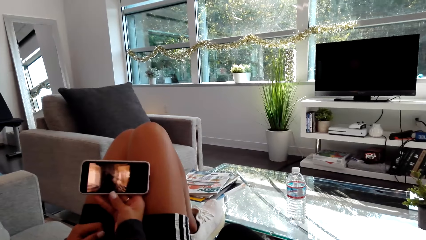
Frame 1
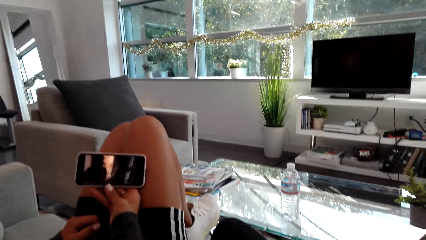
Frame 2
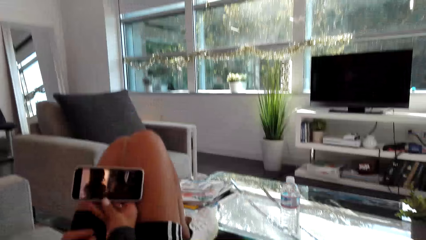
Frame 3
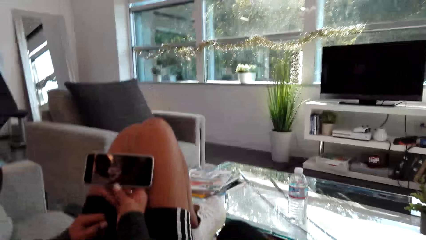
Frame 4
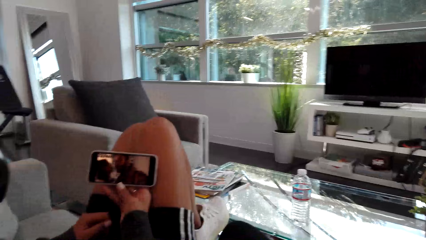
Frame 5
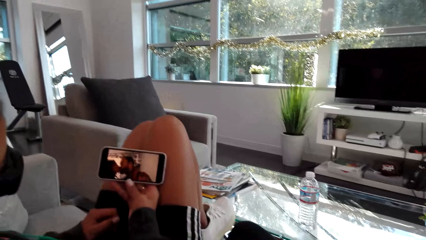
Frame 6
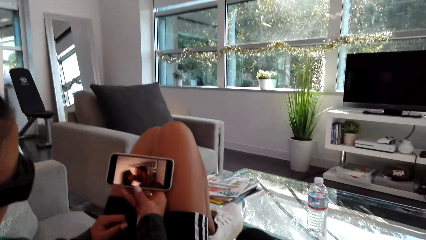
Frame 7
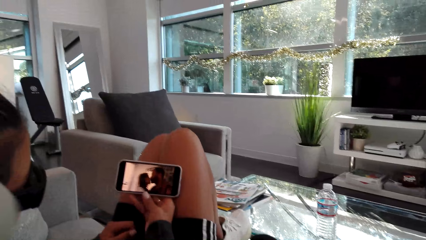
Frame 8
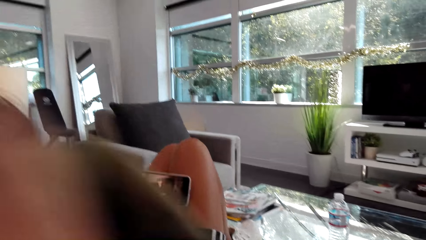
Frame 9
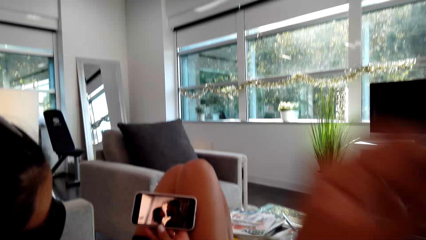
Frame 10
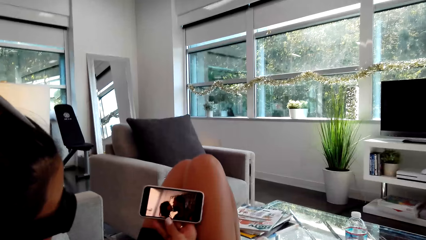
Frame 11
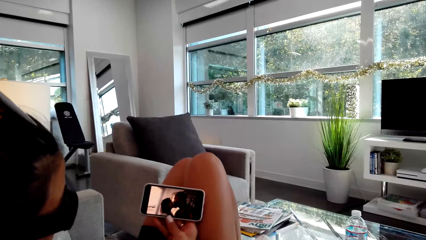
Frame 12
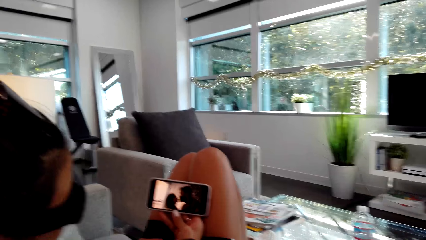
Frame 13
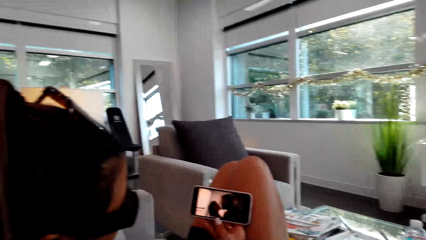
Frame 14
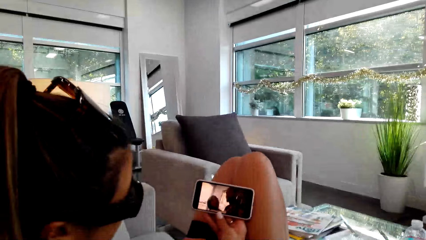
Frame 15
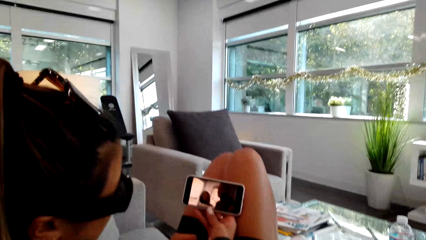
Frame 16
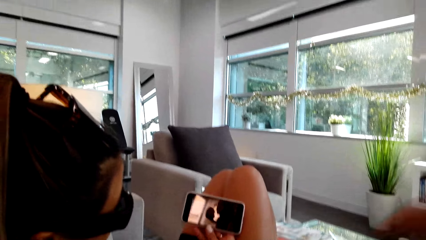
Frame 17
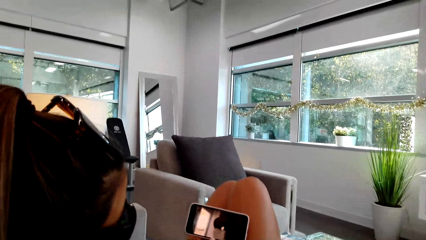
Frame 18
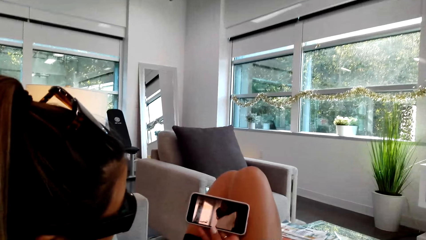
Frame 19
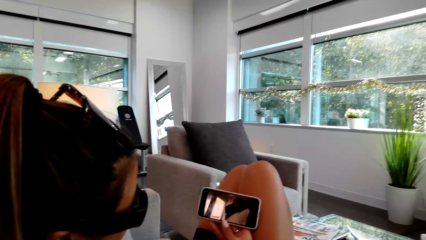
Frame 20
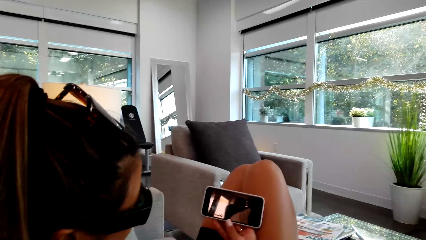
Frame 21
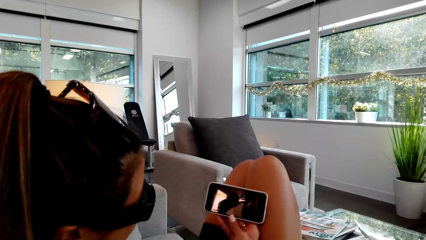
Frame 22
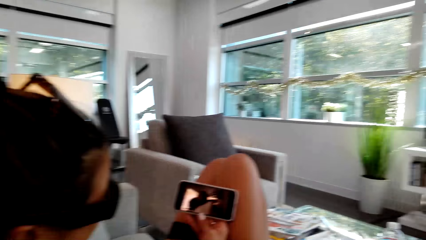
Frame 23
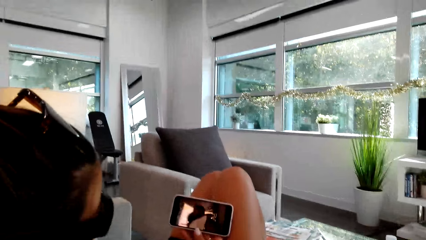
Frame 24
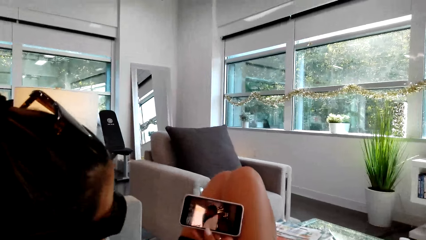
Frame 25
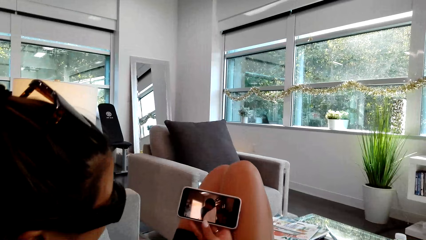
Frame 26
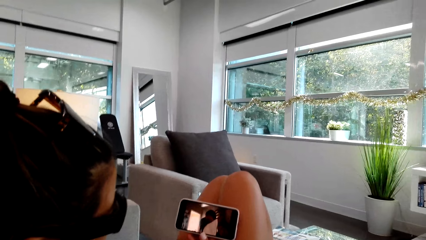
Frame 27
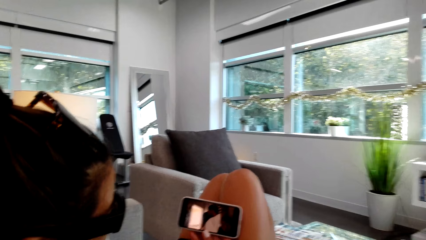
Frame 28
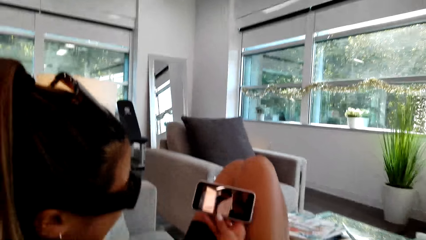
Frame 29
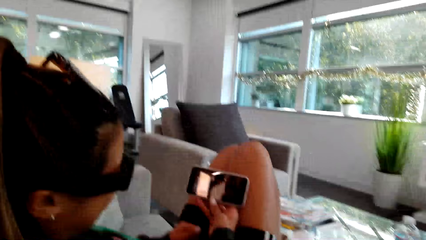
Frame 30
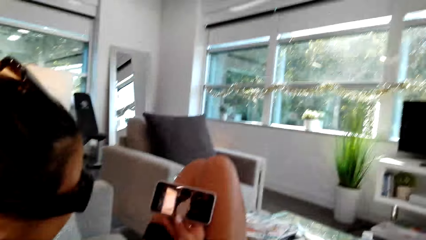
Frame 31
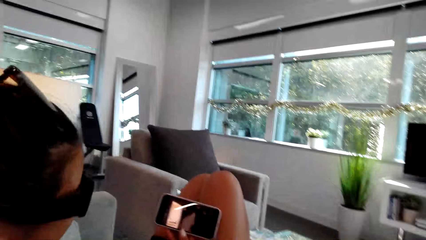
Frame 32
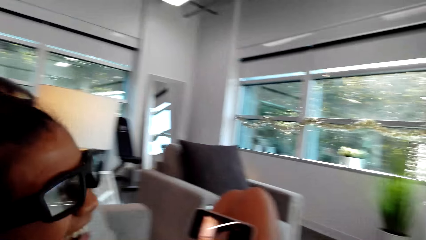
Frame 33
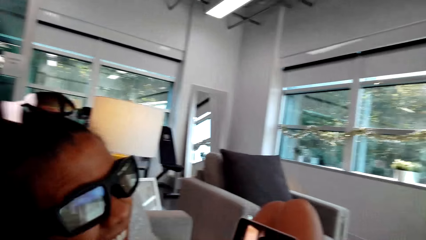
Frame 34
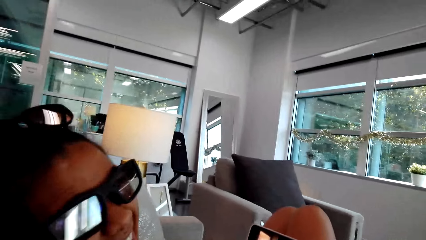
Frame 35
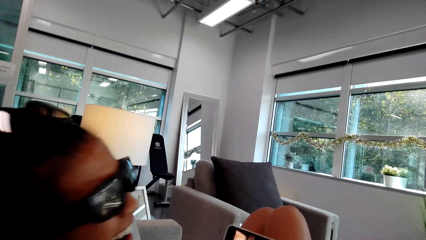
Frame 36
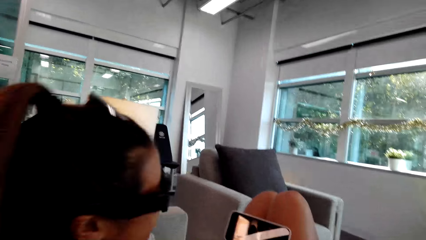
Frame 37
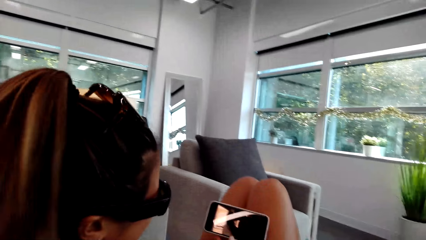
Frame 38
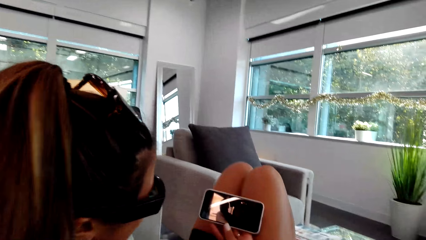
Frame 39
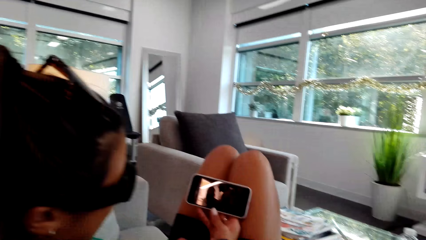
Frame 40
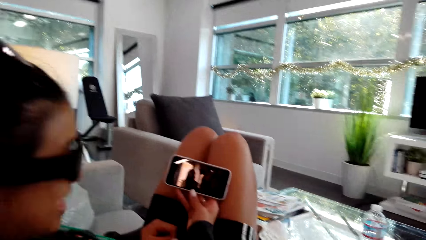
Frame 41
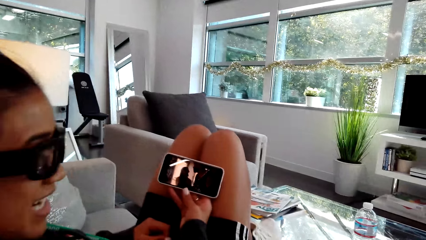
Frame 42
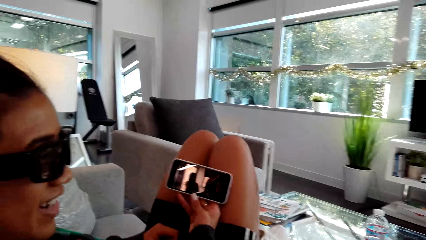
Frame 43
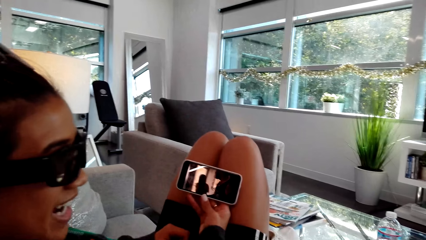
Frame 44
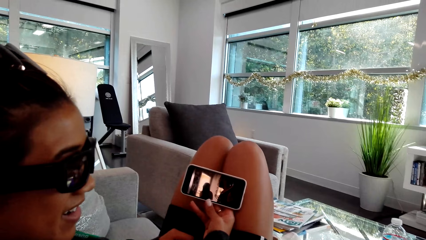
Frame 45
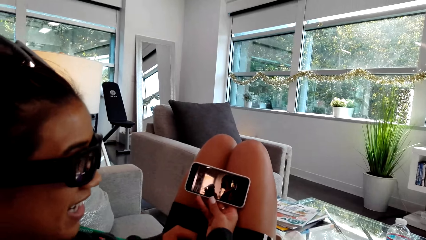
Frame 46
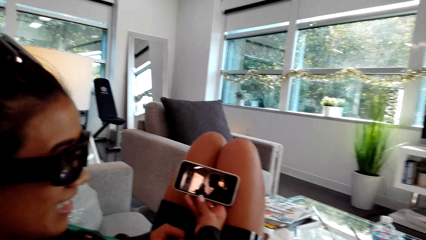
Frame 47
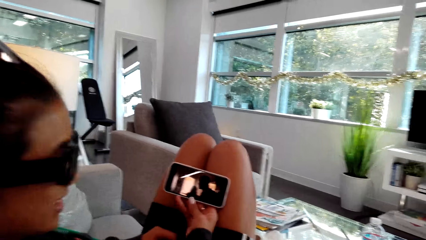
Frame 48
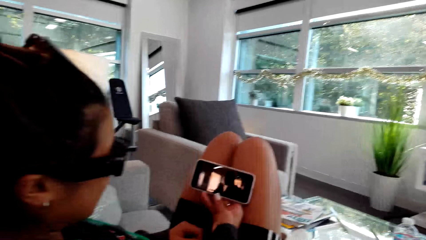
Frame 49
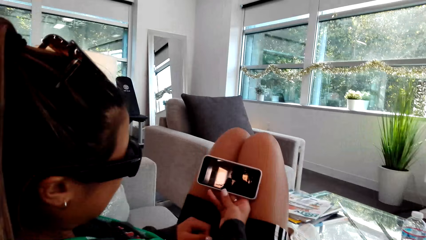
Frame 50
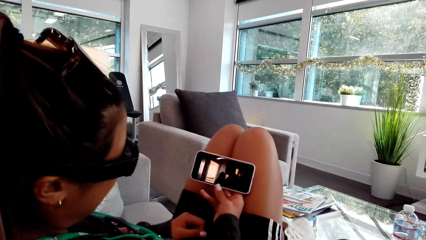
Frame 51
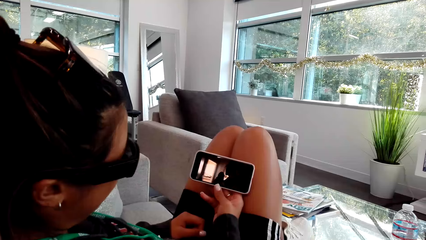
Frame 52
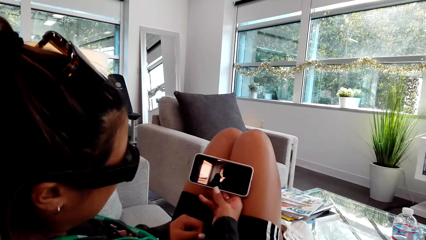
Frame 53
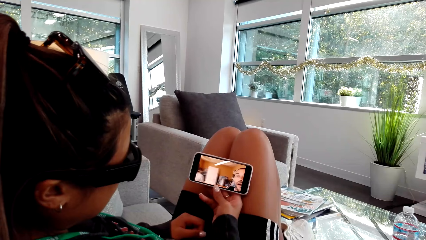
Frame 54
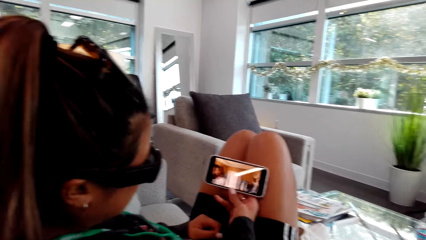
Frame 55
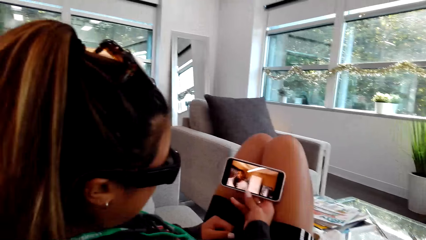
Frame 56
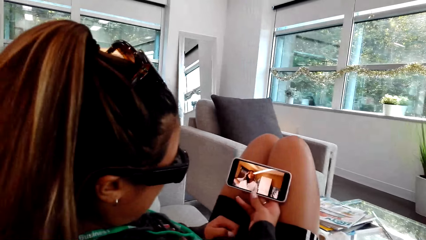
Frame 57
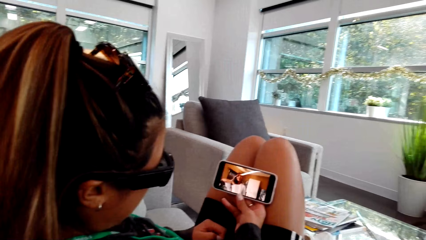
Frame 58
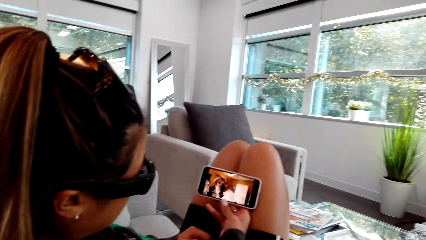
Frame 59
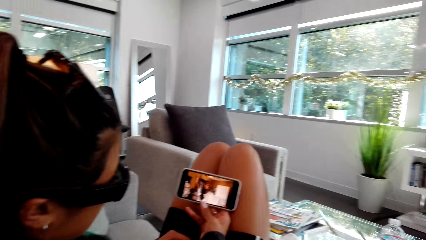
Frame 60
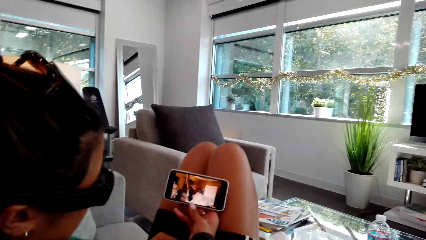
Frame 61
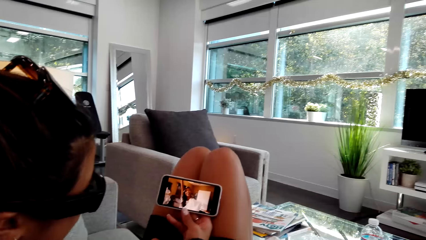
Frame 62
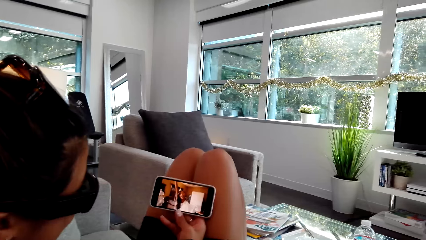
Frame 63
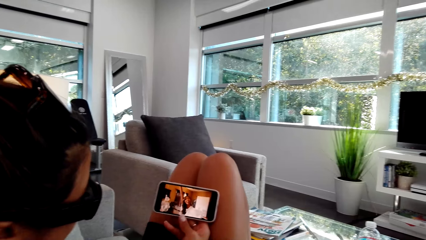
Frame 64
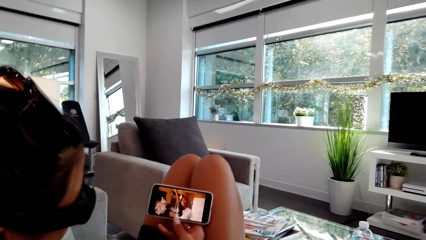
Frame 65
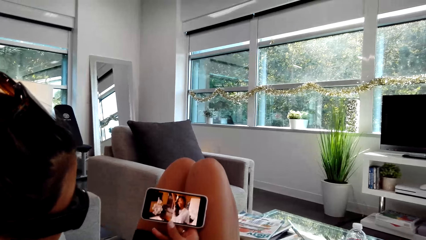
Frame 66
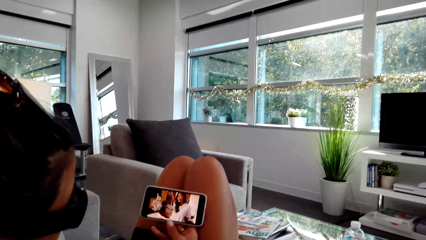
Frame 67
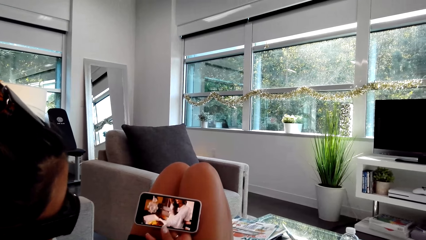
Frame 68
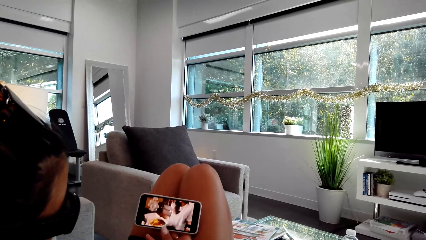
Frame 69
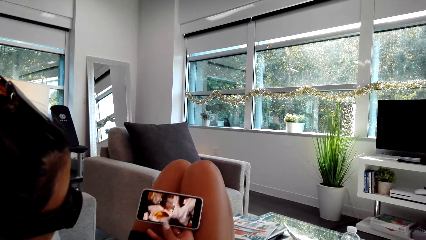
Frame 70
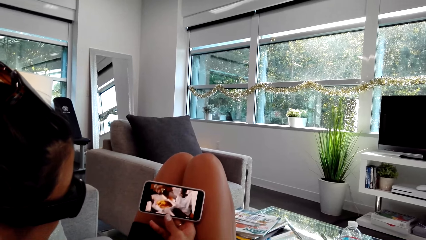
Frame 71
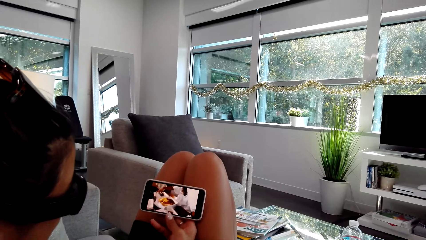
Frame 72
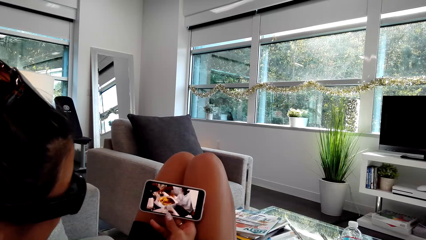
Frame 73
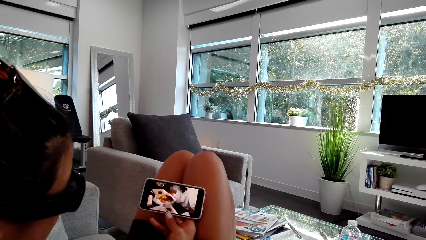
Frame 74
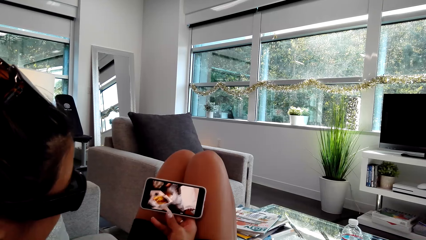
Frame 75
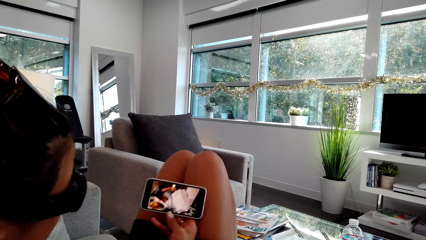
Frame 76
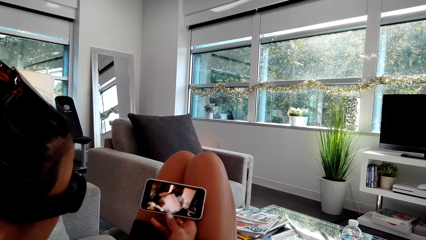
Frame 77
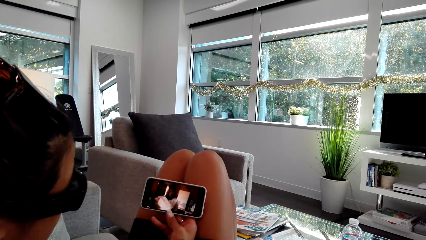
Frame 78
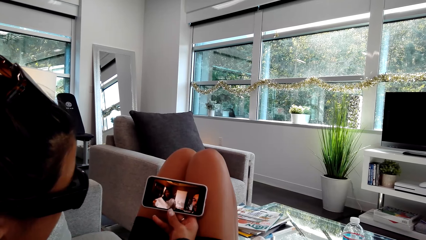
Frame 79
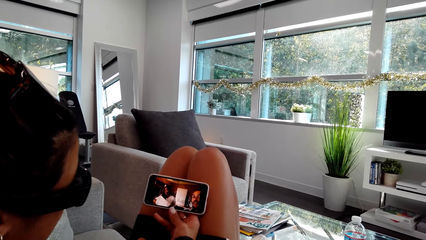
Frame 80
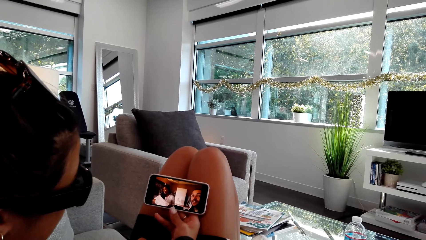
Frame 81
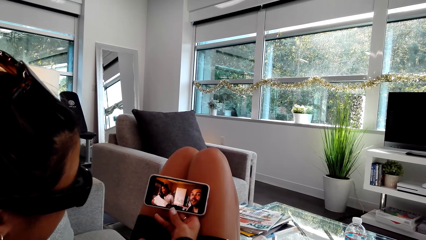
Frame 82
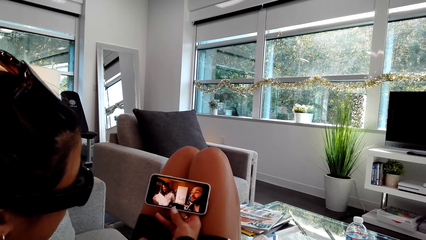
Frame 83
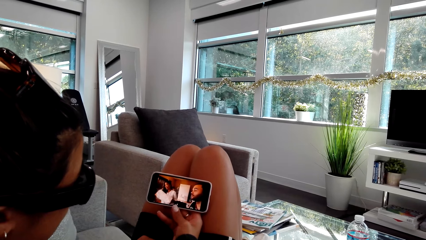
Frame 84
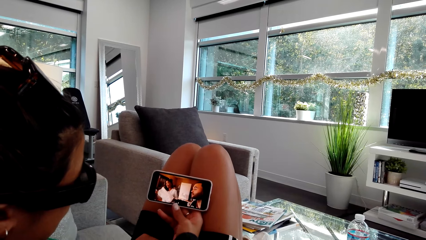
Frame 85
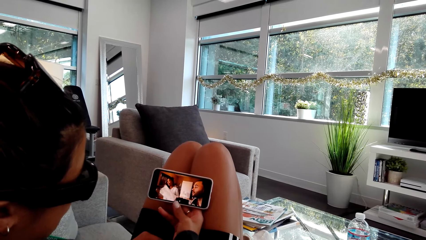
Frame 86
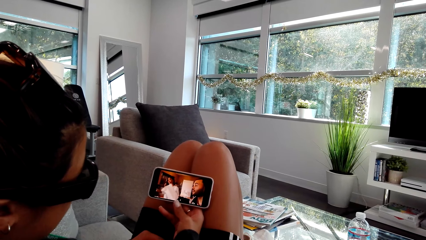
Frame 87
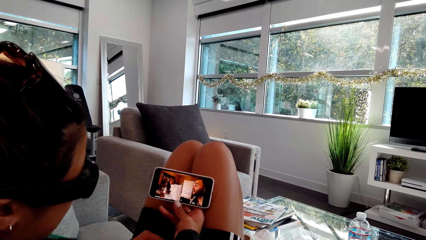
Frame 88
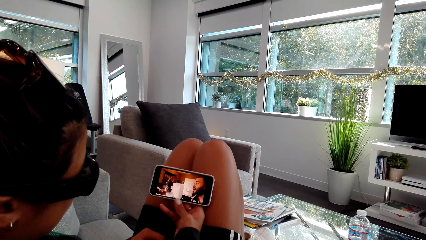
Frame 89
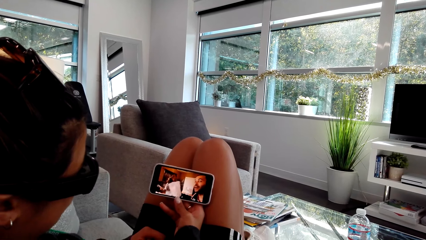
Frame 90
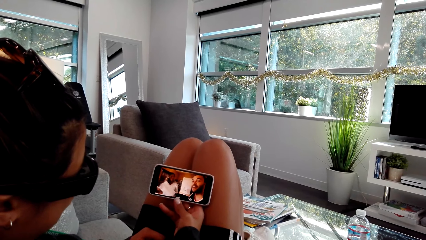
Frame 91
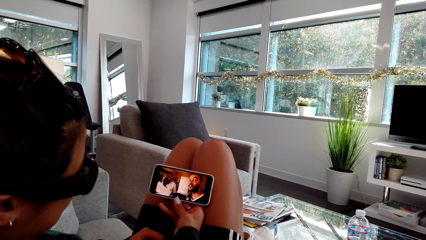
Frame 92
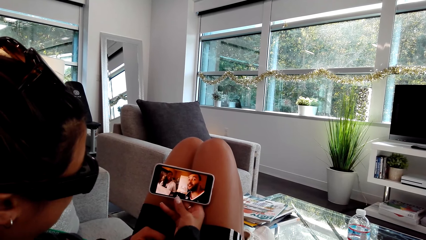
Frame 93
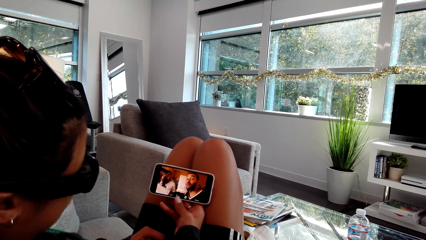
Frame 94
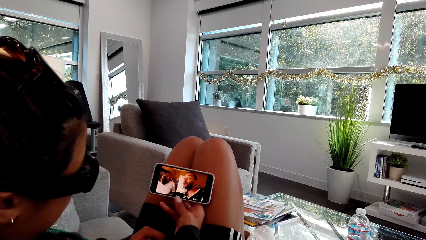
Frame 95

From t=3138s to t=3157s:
The camera wearer drops the left hand. They look at the phone. They talk to a person. The person watches from the phone with the camera wearer.
